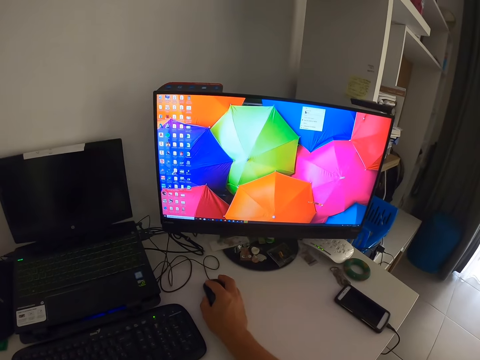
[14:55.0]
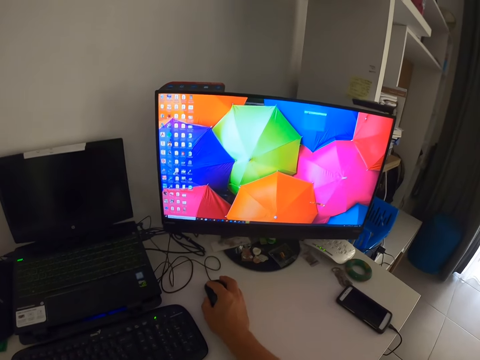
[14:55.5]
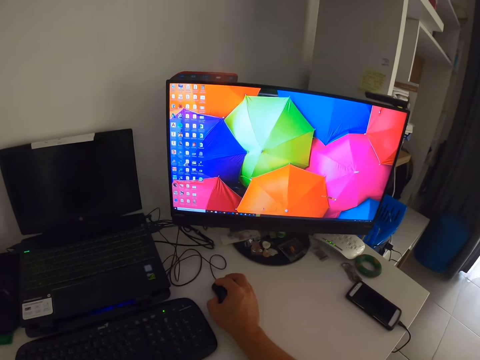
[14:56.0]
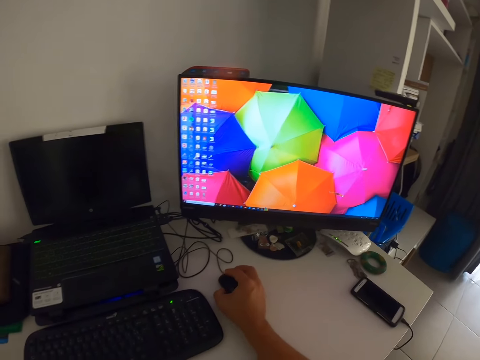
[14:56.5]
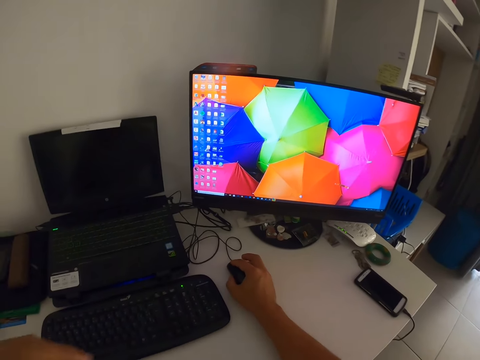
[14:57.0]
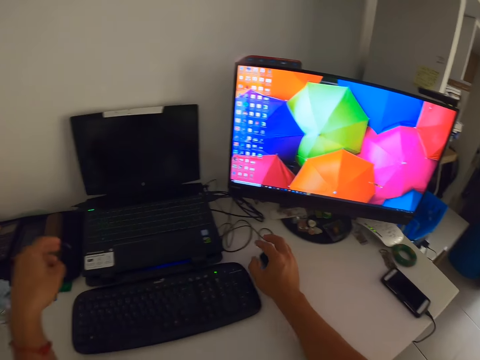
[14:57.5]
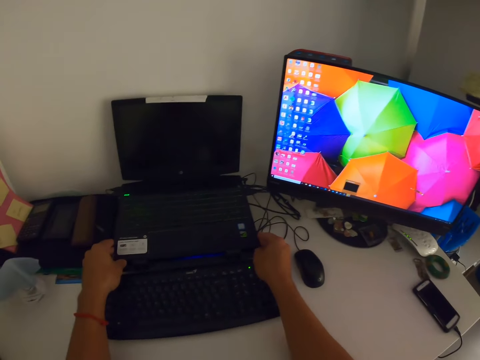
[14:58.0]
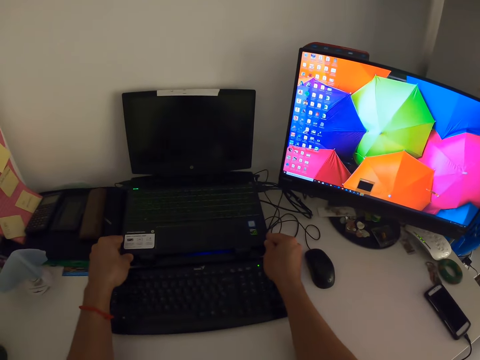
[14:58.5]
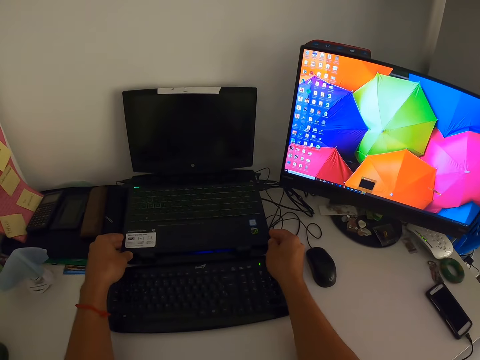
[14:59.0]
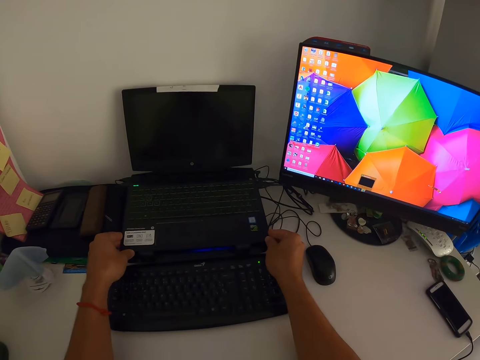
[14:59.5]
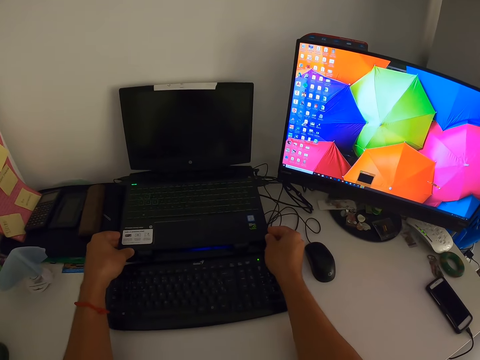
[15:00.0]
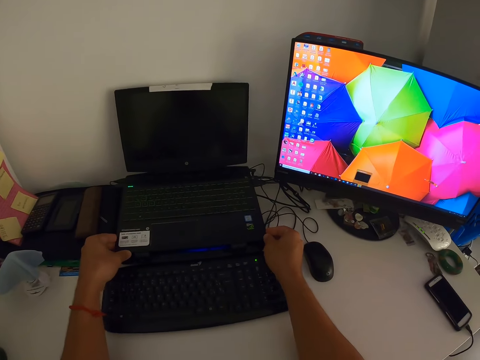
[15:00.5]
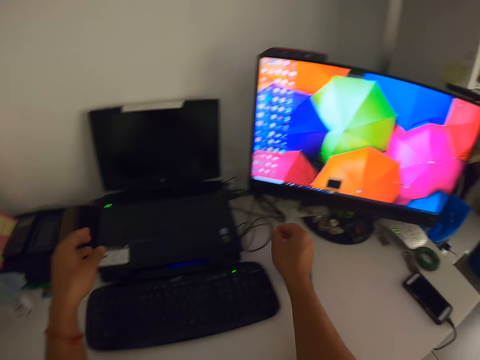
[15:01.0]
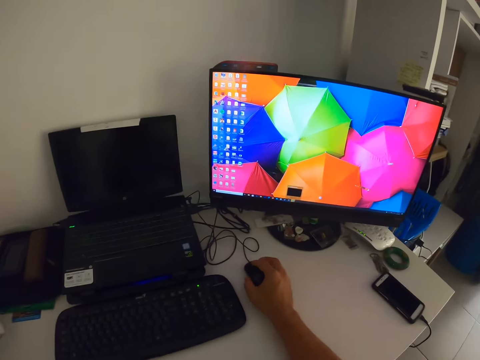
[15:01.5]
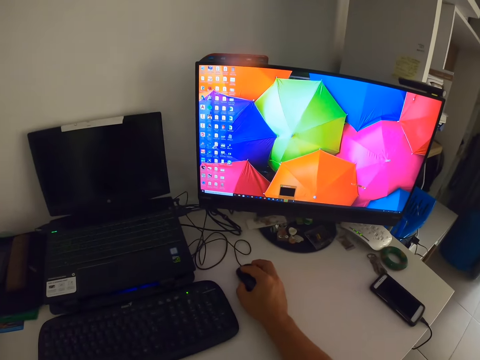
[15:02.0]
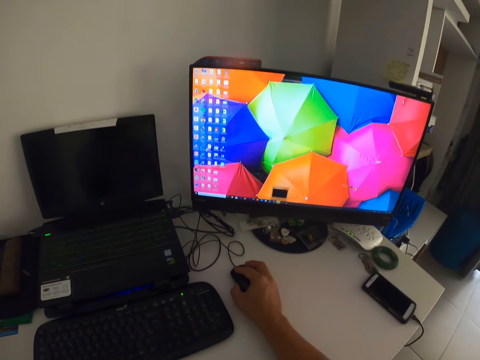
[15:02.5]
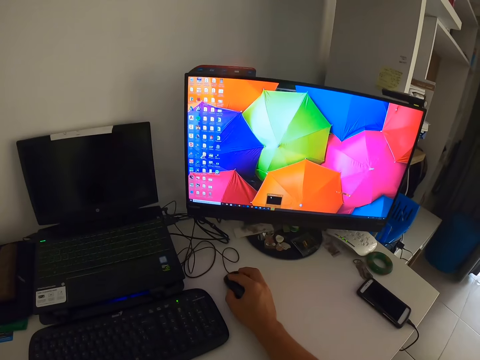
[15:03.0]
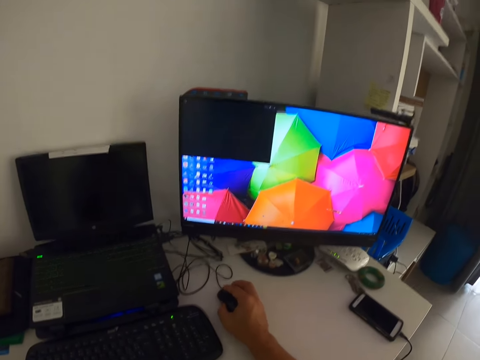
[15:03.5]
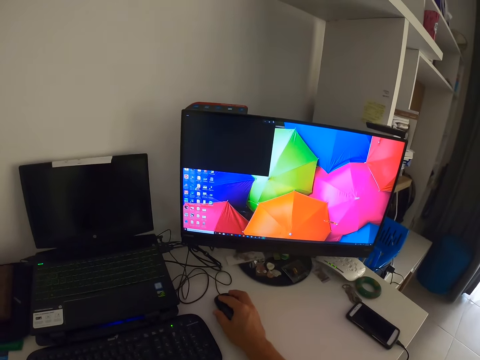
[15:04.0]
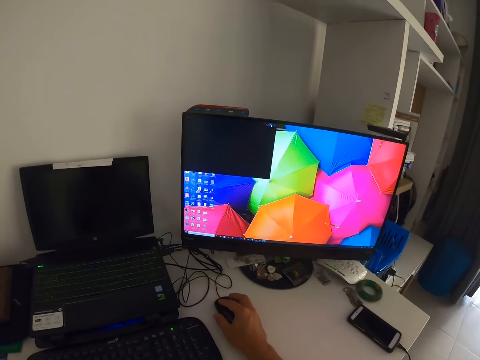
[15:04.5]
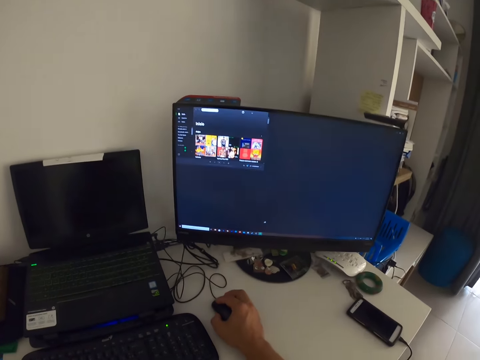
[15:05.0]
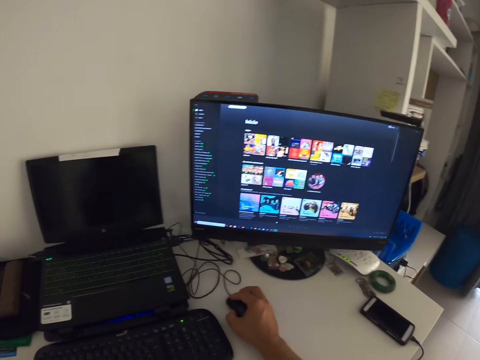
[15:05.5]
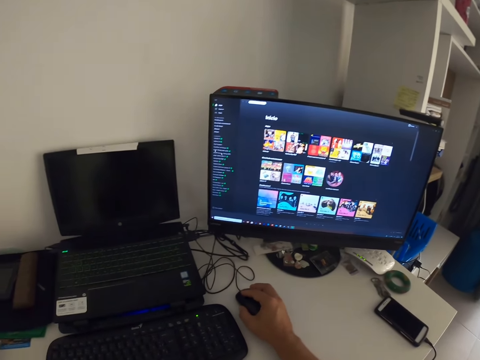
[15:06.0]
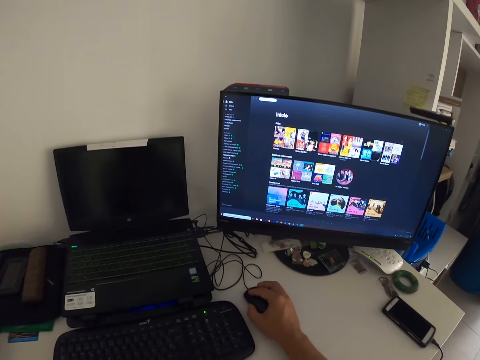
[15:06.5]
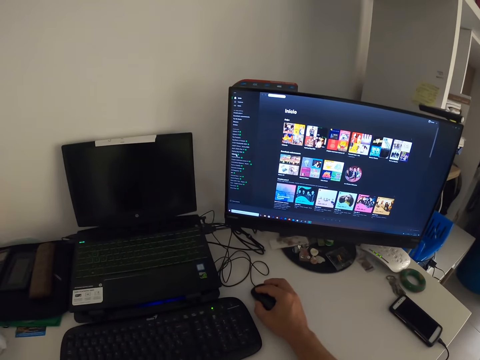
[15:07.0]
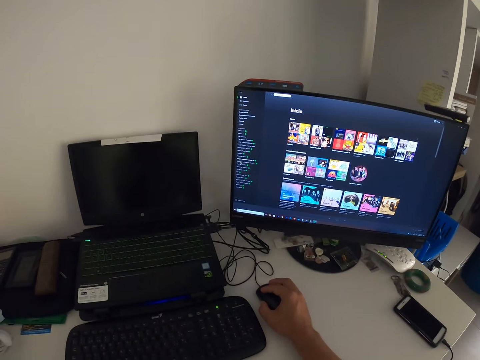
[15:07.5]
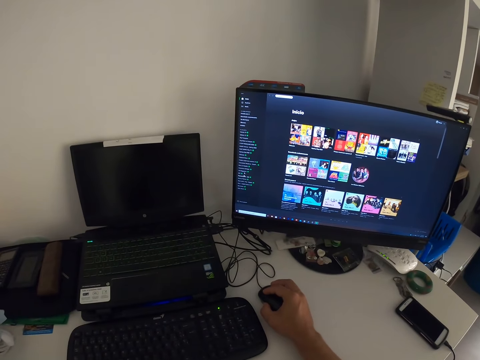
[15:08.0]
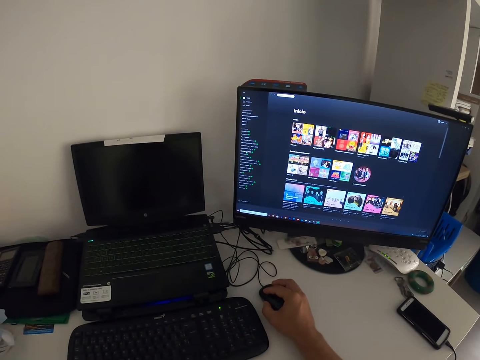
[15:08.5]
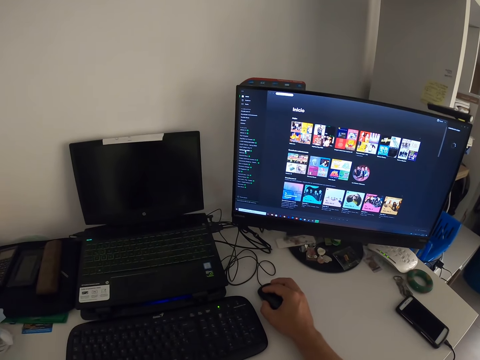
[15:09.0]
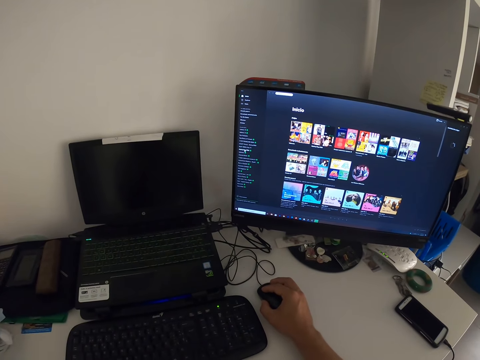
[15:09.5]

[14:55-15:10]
The camera wearer moves the laptop on the table. They hold the laptop with both hands. They remove the hands from the laptop. They hold the mouse with the right hand and use the computer.

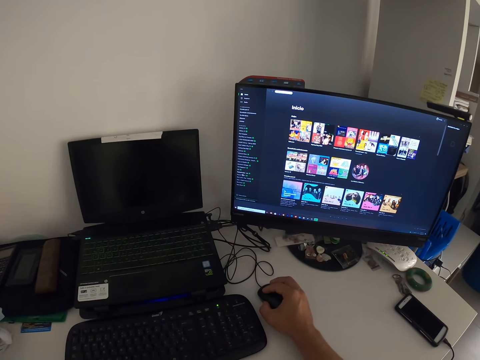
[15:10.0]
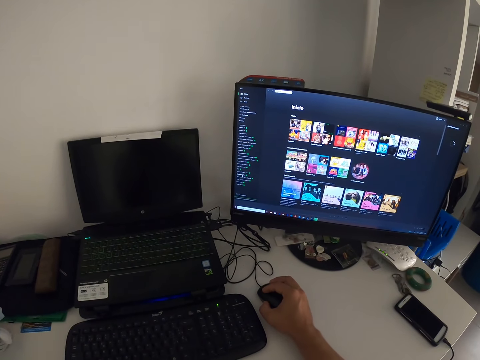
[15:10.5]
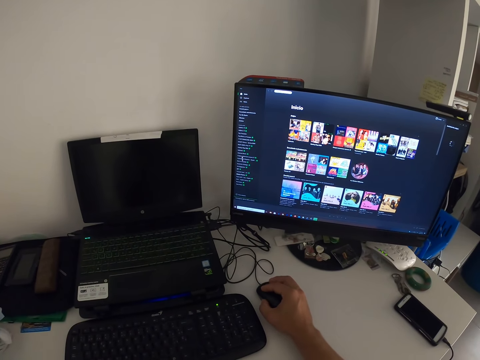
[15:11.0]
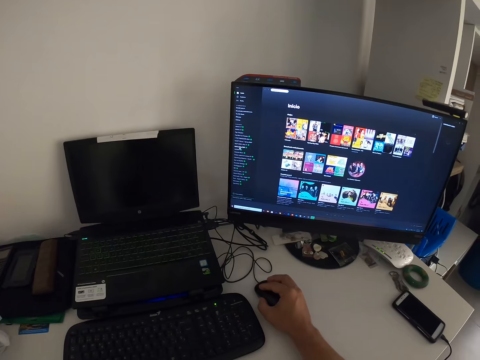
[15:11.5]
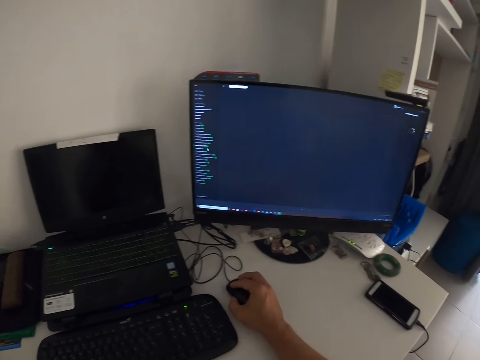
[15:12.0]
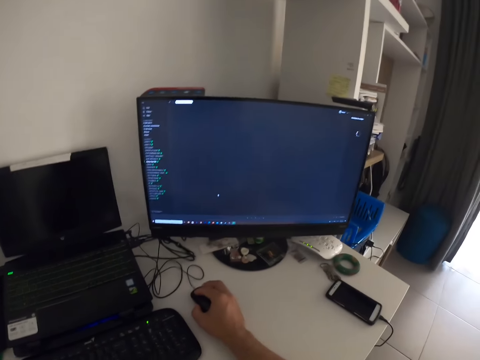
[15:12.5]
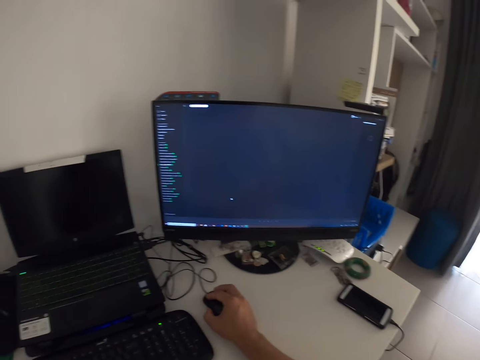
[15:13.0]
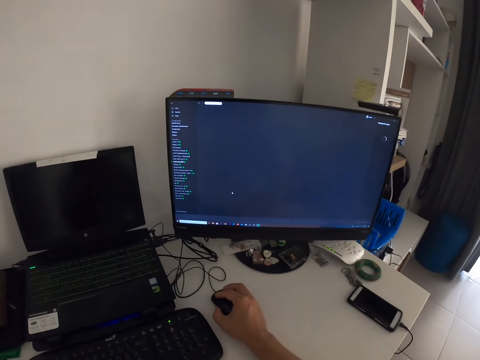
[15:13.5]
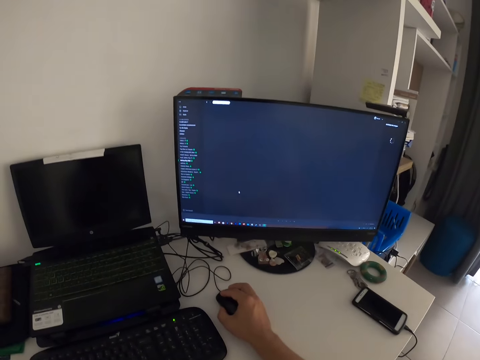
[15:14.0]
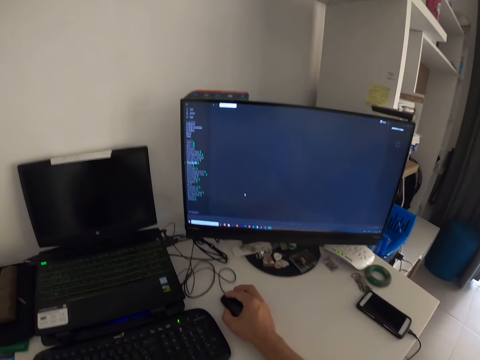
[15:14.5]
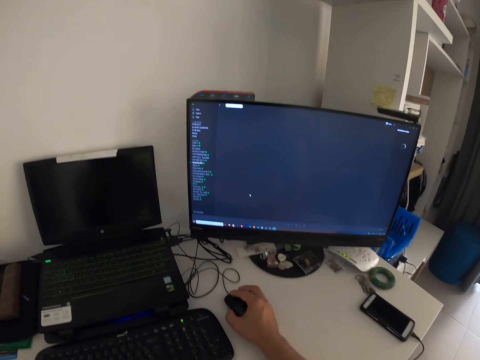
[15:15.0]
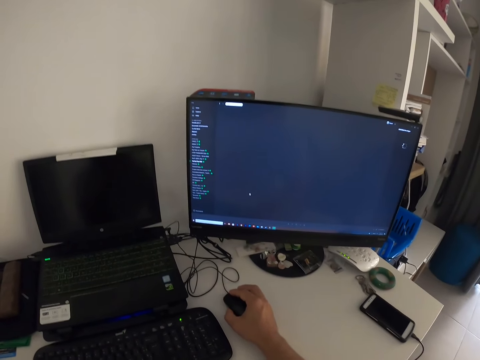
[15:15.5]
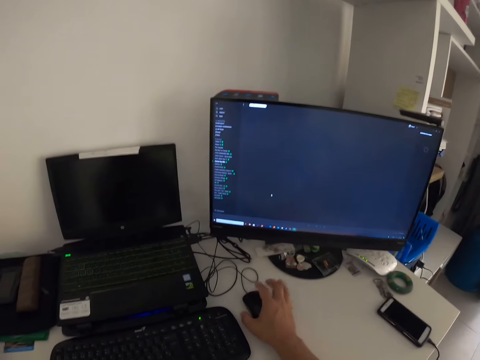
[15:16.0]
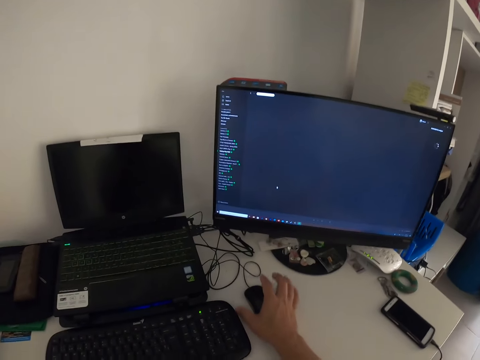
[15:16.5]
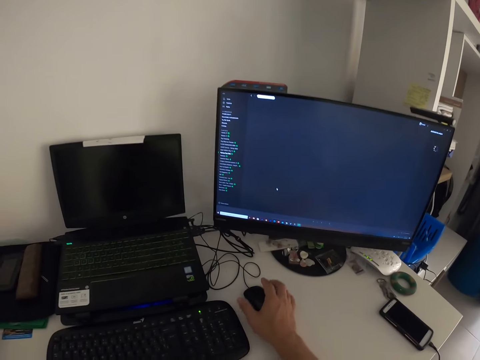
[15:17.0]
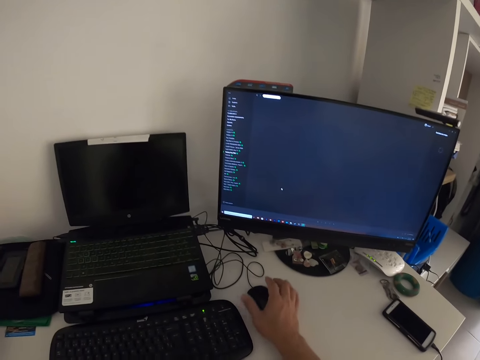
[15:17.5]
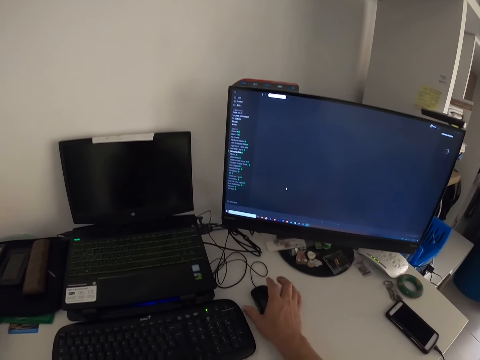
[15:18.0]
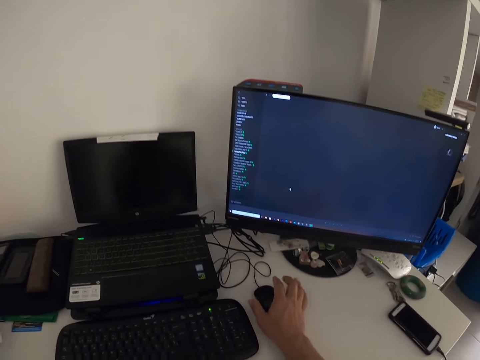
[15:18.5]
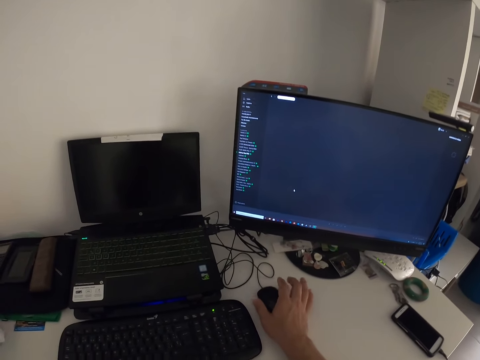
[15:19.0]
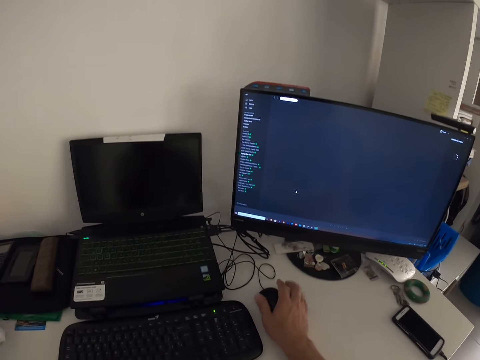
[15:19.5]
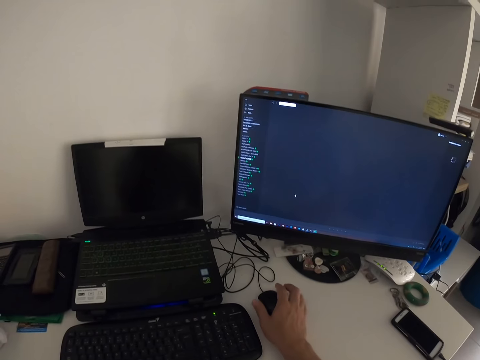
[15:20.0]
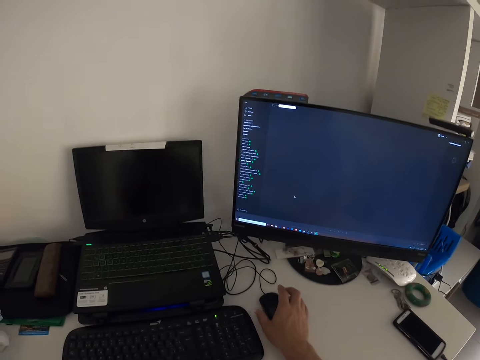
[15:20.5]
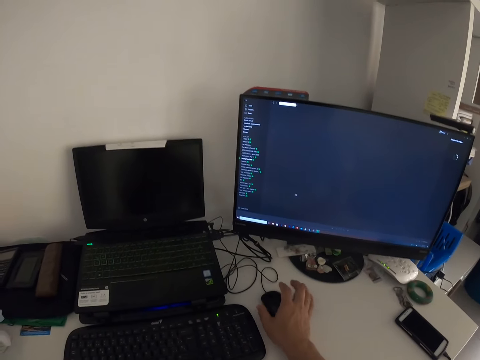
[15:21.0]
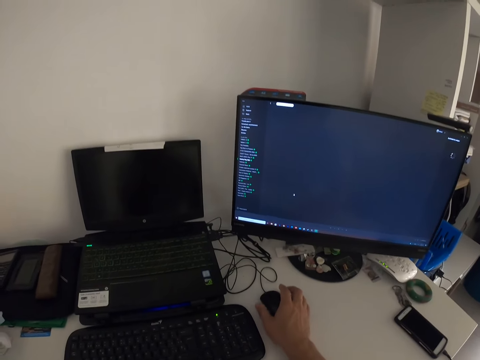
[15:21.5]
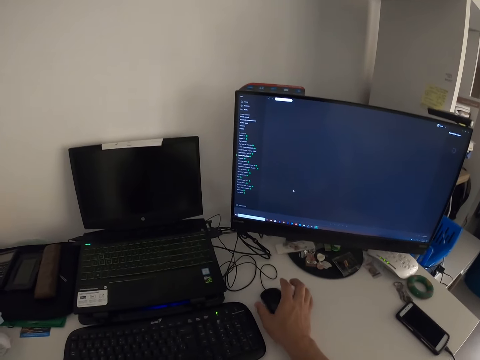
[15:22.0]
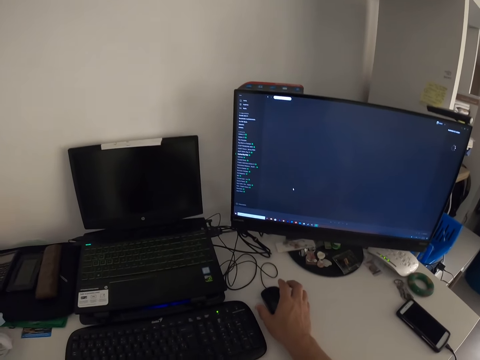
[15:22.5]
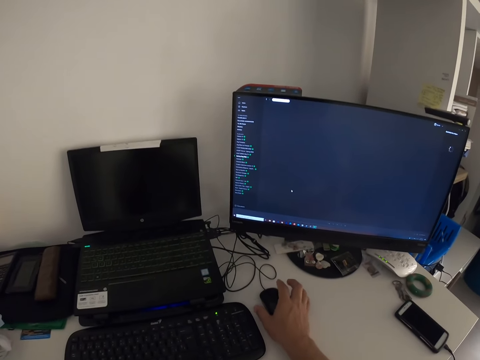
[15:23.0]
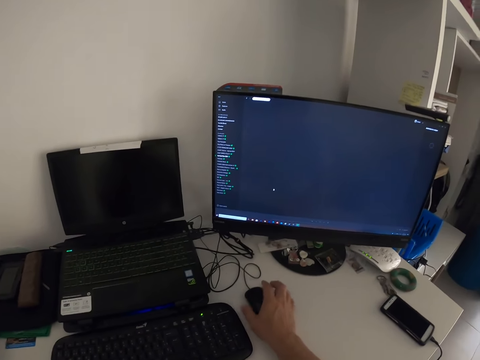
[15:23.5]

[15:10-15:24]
The camera wearer taps the table with fingers. They look at the computer.
